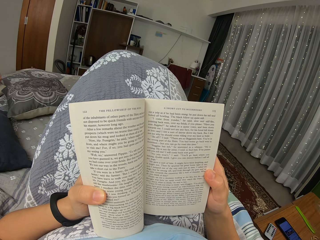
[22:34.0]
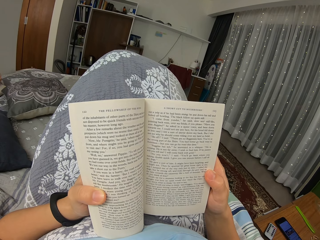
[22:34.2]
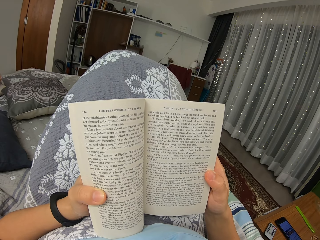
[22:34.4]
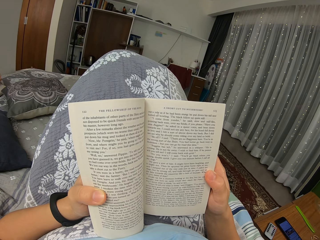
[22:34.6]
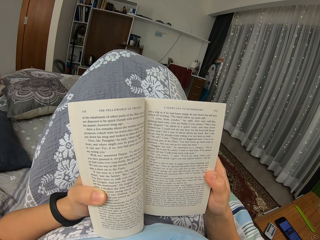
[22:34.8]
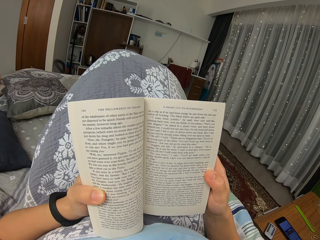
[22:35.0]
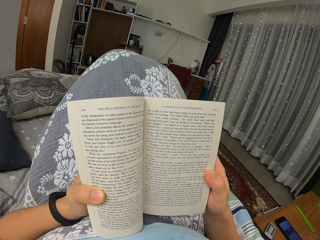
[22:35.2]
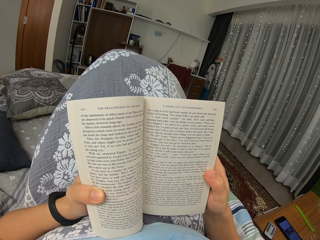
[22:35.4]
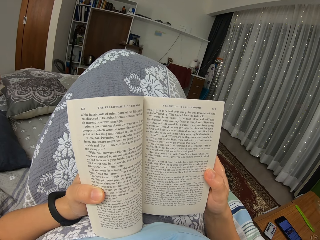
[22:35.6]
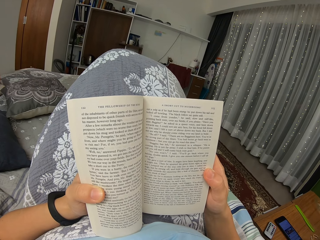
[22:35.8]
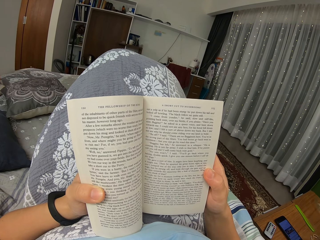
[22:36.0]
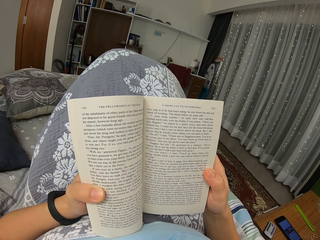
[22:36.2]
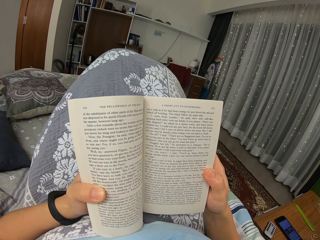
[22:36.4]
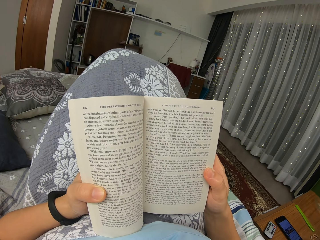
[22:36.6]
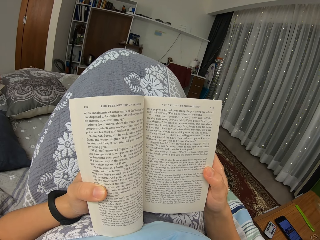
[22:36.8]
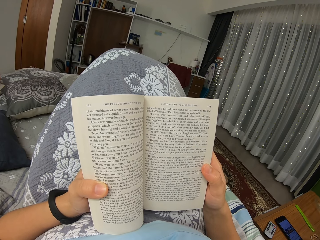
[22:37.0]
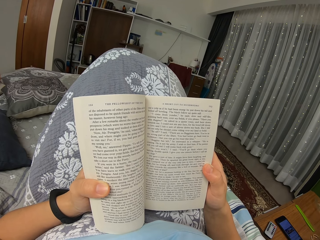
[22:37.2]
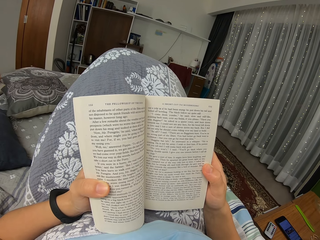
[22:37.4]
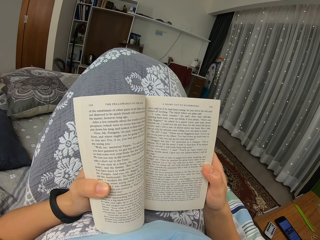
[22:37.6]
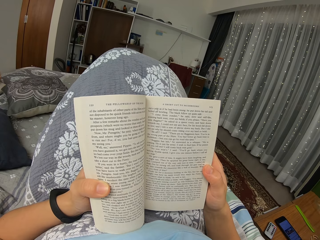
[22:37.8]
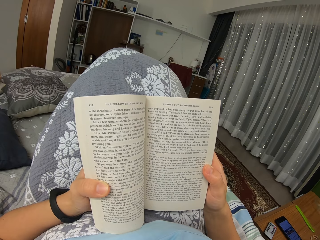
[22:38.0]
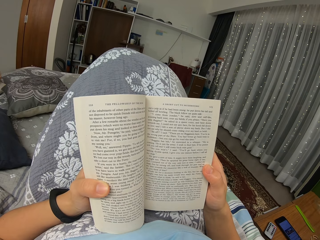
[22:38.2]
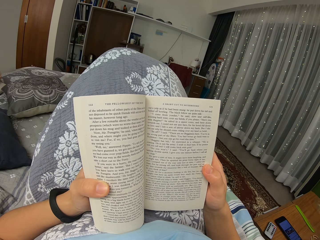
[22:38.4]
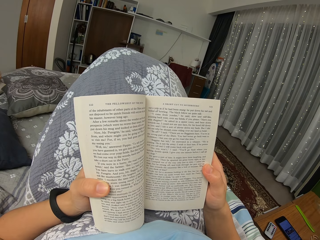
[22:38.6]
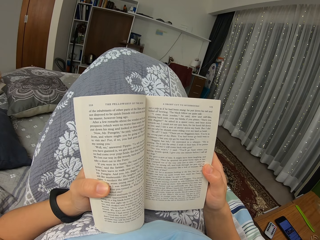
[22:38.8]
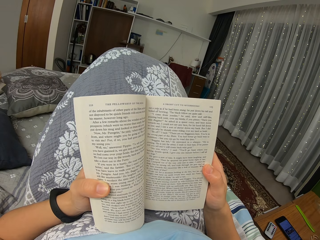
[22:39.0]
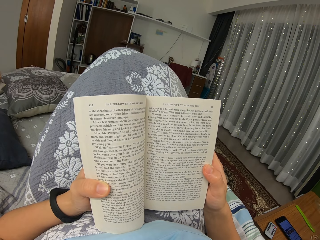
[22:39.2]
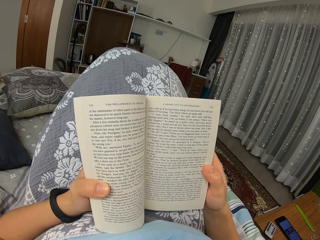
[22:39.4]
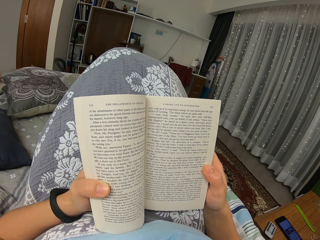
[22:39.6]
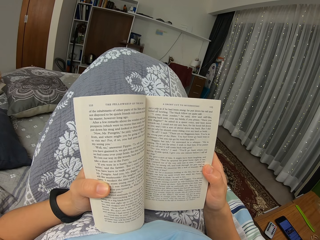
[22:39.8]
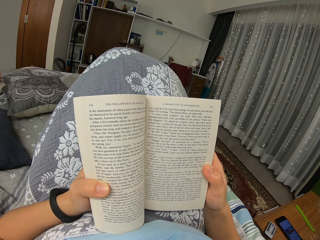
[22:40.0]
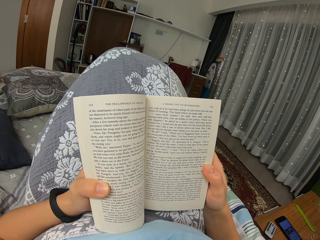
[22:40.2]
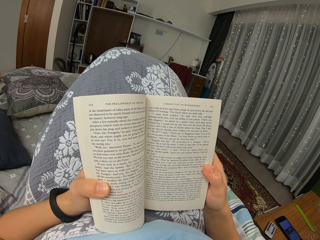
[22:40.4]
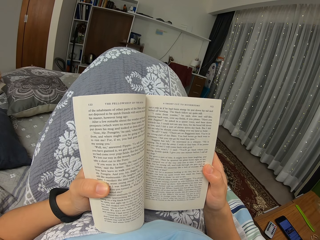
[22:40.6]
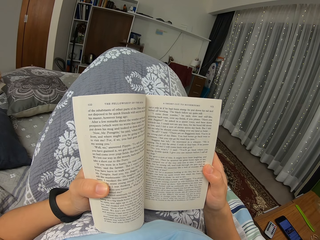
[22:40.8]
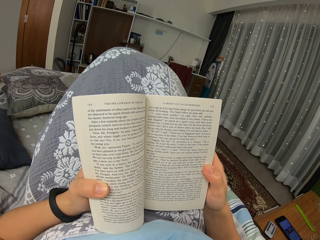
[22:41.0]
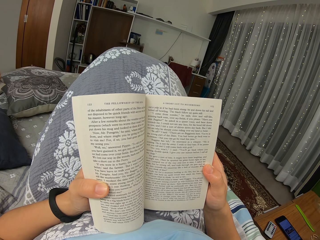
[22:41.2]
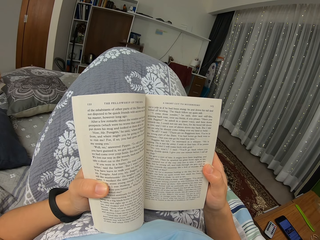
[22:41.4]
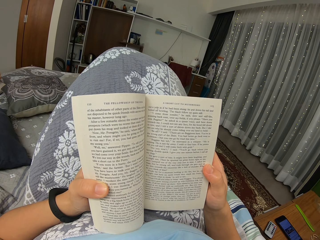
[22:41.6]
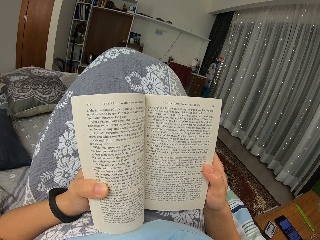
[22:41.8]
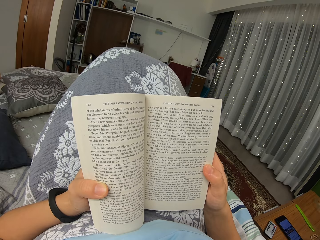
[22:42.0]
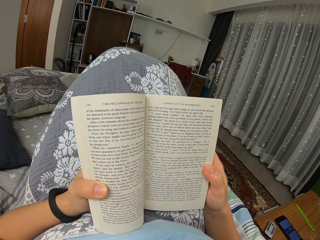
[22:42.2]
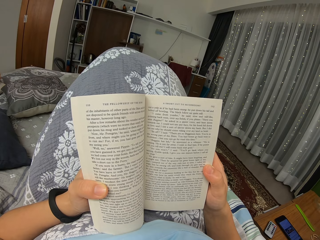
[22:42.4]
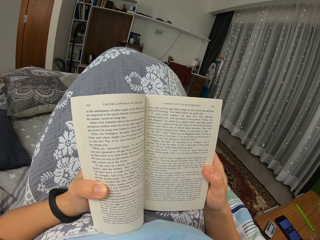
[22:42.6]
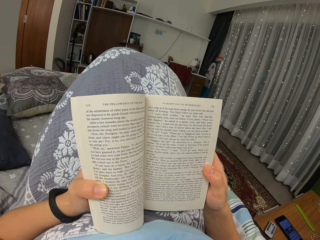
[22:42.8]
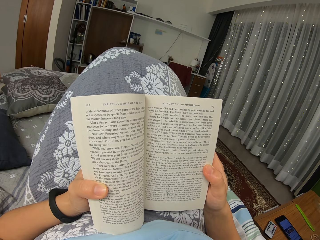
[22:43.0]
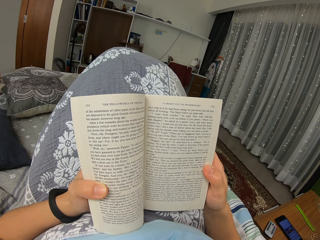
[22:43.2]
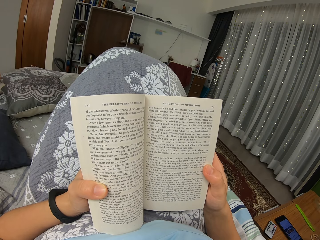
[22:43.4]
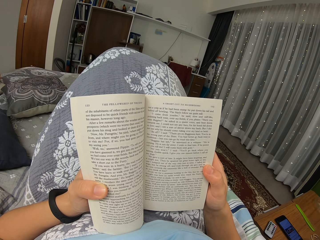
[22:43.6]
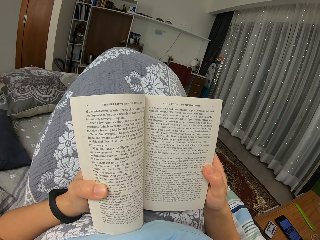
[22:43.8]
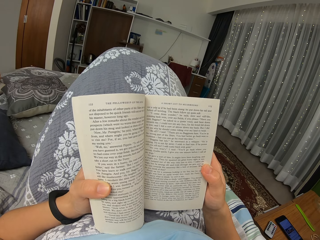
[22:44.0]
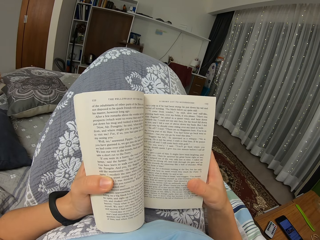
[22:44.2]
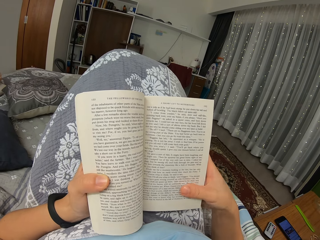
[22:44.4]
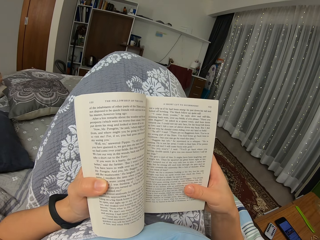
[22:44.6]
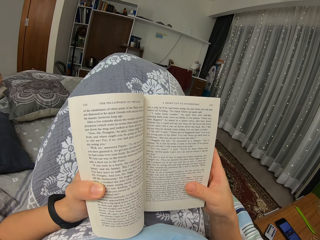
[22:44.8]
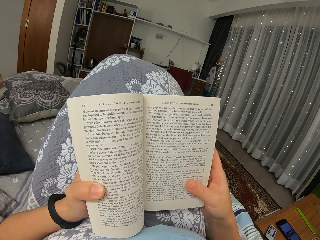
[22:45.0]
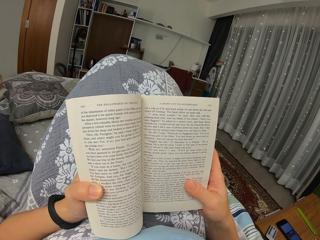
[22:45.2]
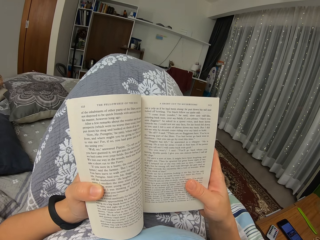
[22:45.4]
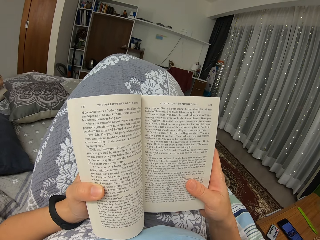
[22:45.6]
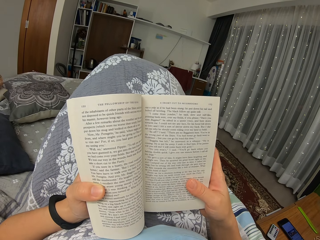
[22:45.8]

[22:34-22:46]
The camera wearer moves the thumb.

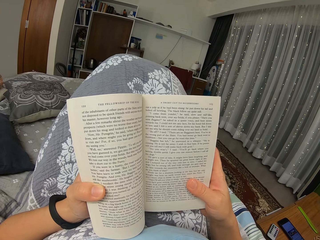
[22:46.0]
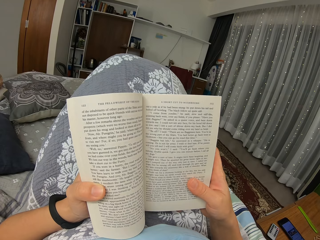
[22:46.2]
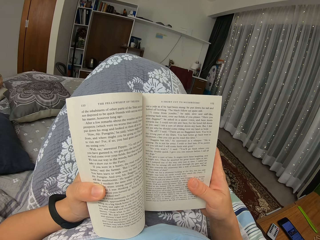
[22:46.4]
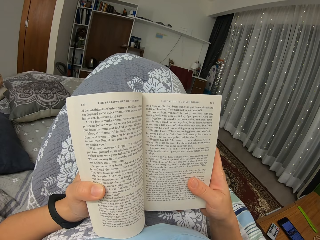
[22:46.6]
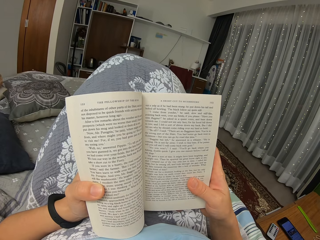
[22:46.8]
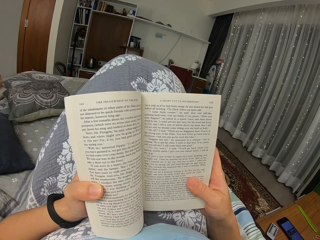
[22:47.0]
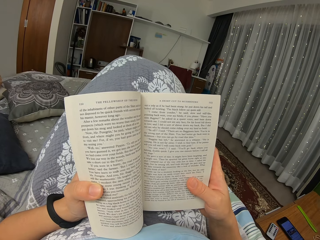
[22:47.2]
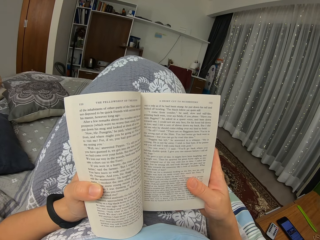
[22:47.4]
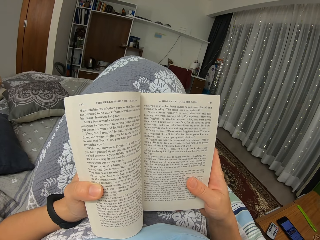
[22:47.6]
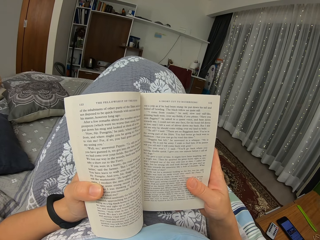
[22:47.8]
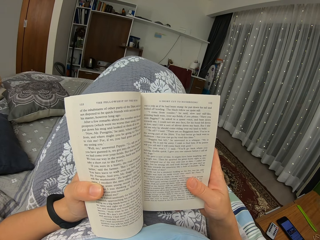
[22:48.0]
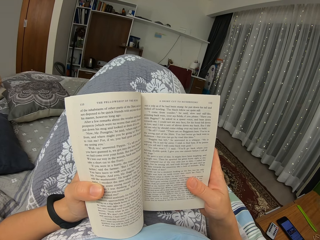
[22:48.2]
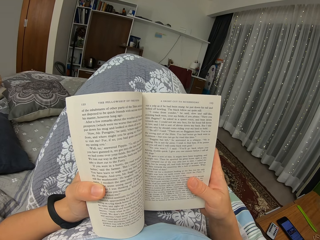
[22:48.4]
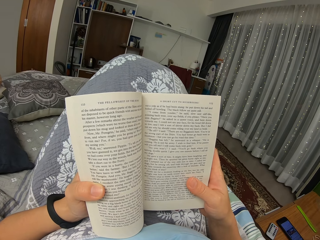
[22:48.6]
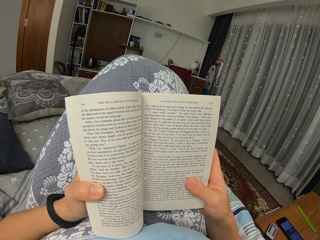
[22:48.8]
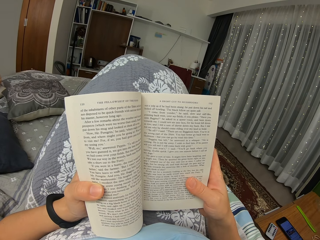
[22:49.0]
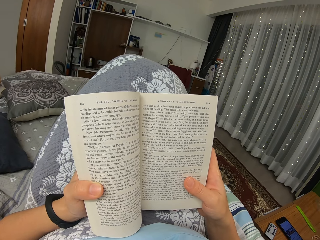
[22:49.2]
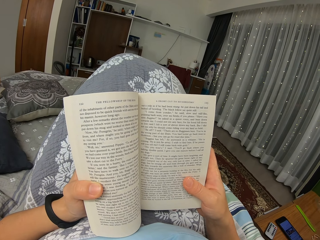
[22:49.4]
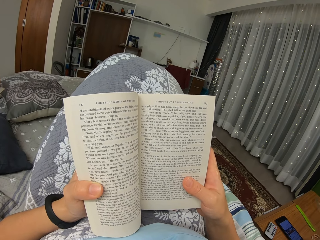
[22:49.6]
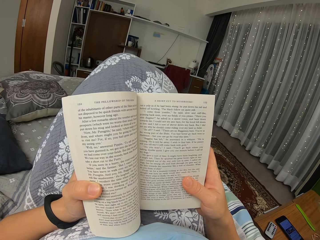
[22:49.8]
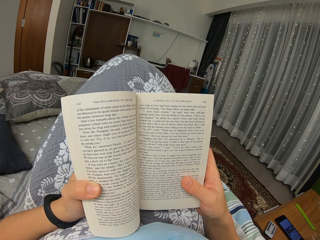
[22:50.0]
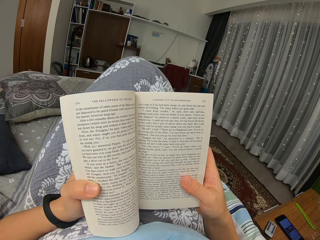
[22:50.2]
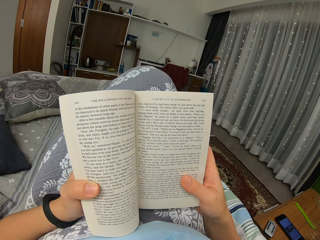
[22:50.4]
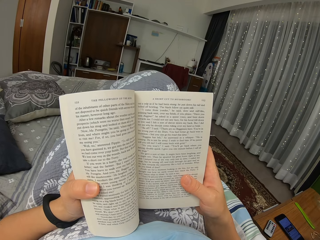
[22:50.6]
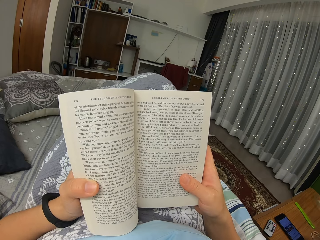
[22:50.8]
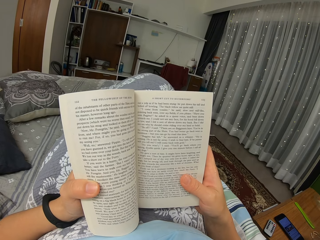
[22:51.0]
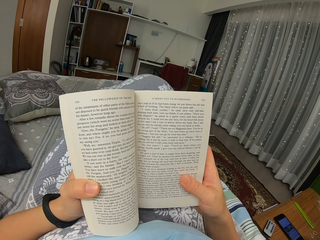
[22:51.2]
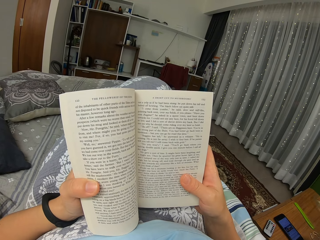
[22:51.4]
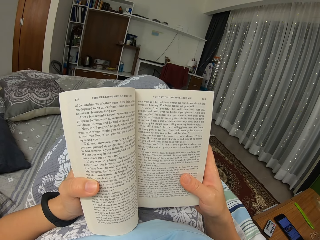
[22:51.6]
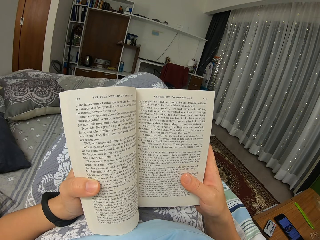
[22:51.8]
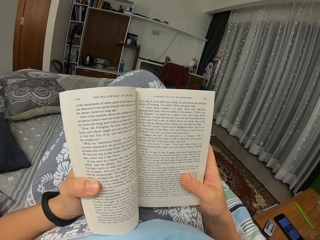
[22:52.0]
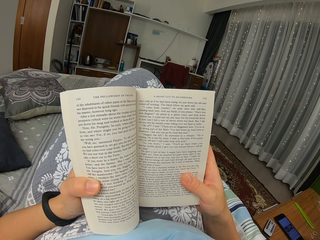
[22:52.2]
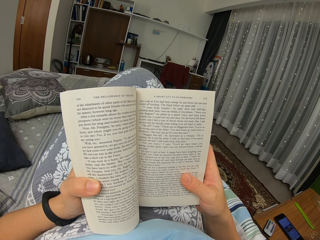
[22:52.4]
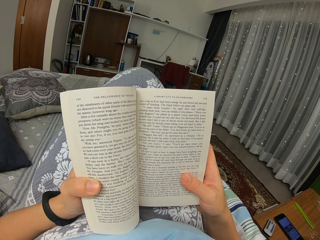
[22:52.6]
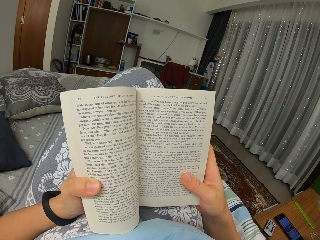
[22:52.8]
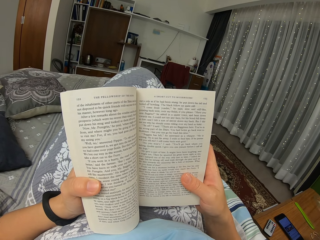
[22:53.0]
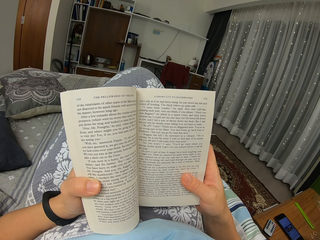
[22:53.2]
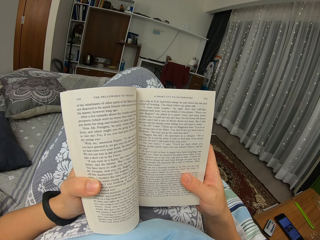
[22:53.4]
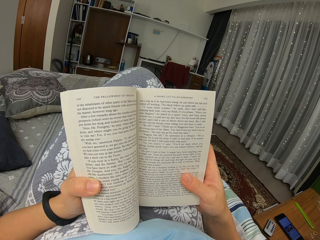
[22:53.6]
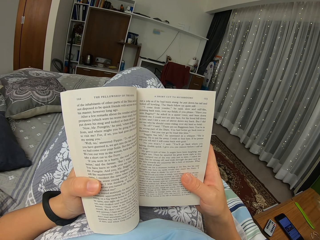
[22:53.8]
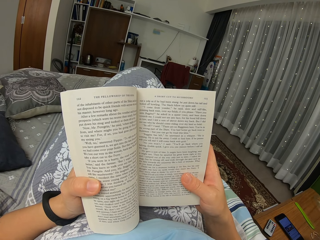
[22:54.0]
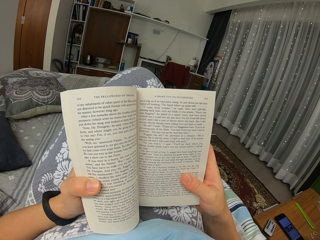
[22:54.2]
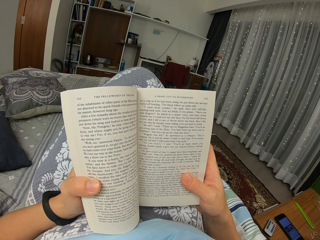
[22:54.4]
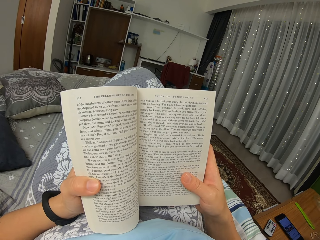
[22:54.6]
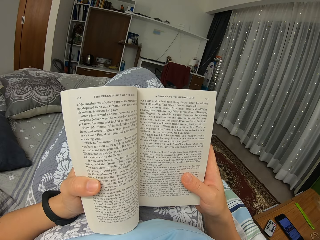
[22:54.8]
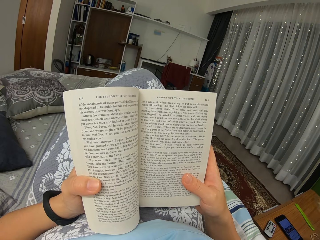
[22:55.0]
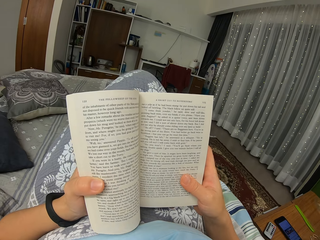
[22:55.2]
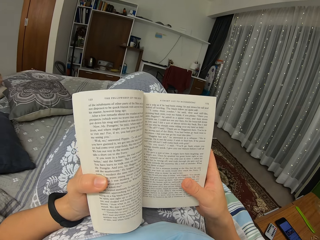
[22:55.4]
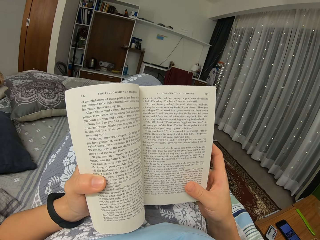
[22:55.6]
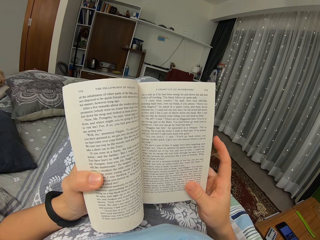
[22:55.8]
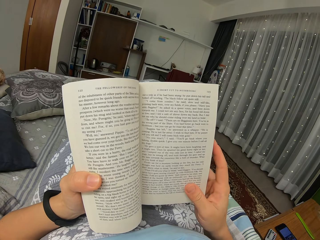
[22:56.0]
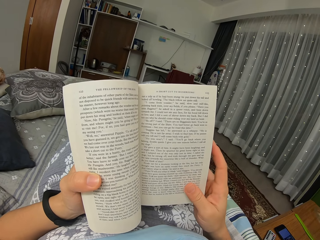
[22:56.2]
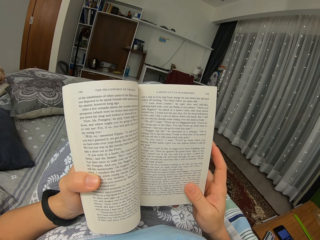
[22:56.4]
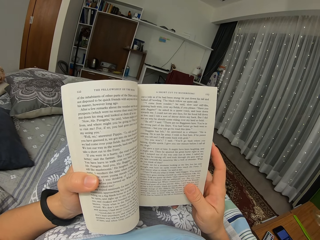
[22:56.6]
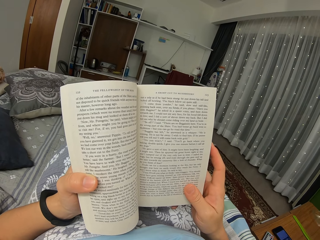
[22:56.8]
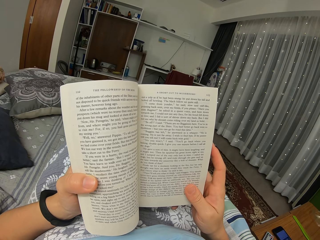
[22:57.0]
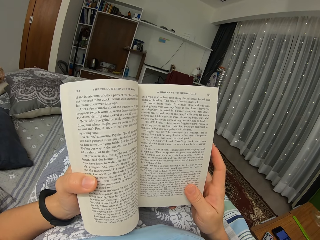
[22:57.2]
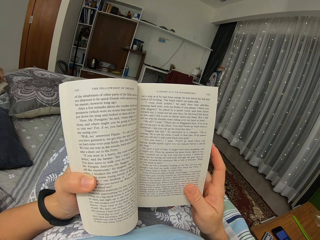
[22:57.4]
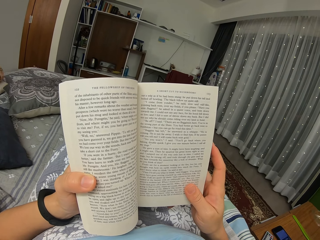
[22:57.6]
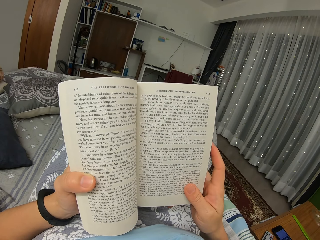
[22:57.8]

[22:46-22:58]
The camera wearer moves the legs. They read a book.
